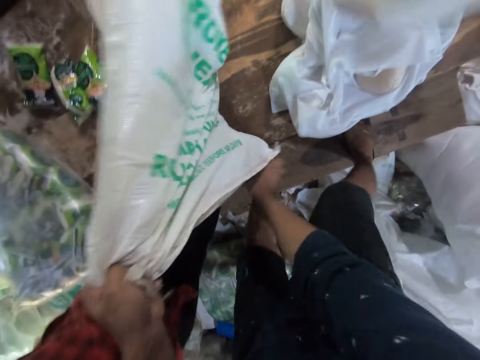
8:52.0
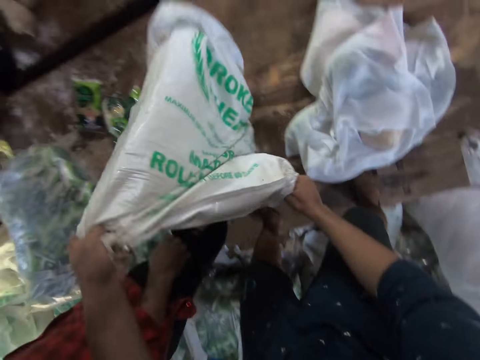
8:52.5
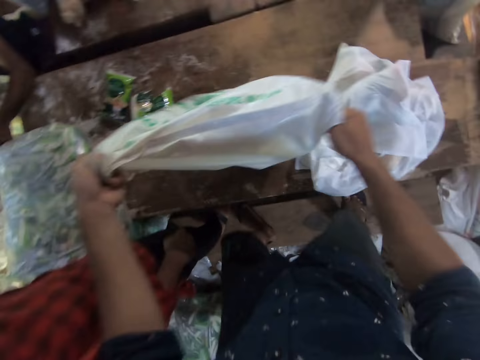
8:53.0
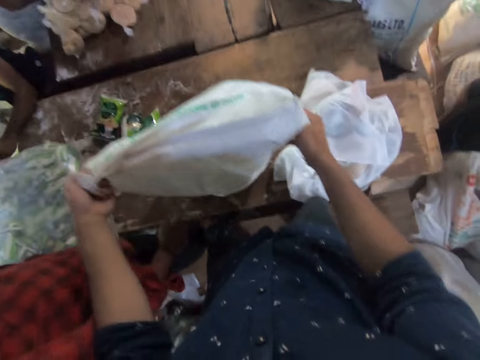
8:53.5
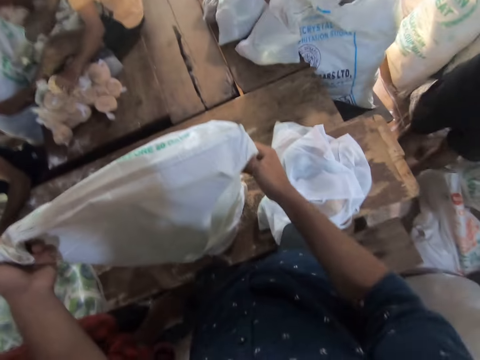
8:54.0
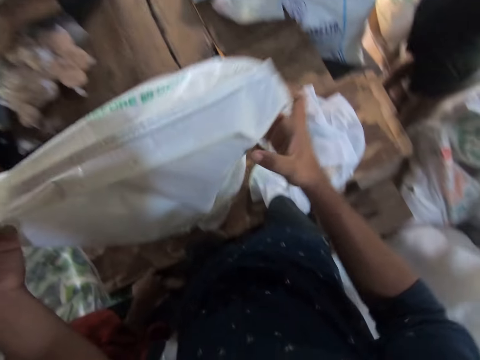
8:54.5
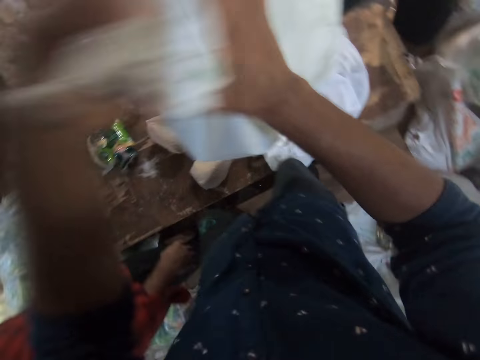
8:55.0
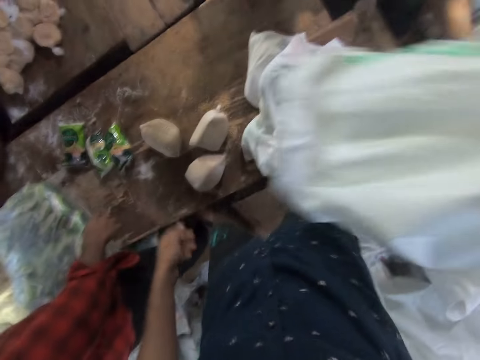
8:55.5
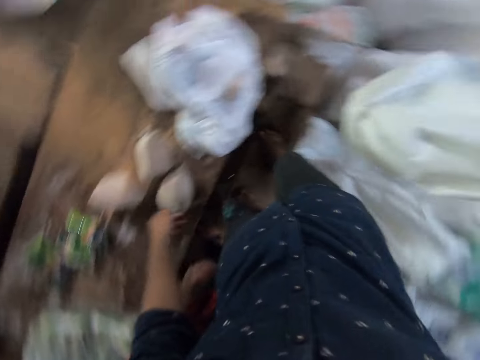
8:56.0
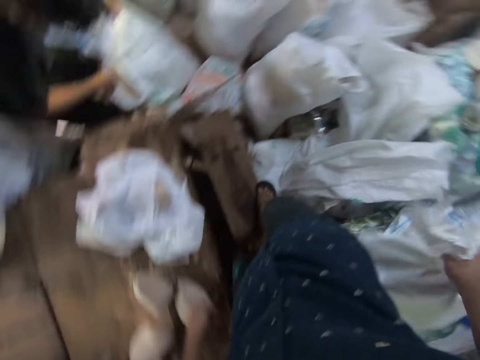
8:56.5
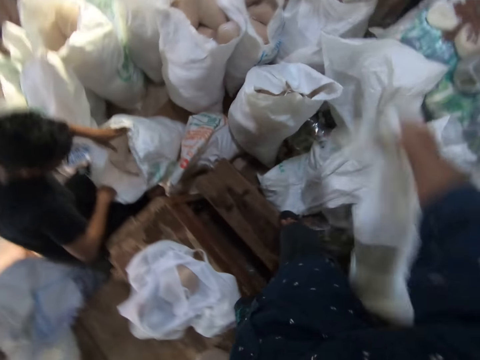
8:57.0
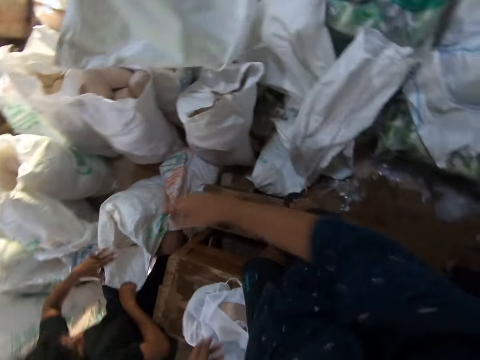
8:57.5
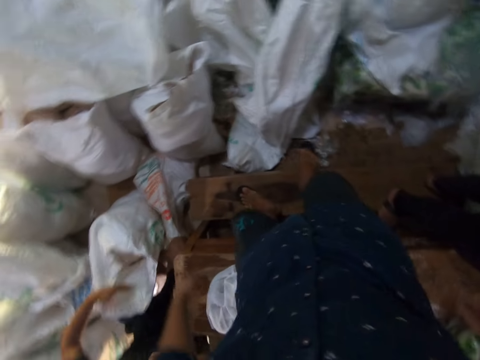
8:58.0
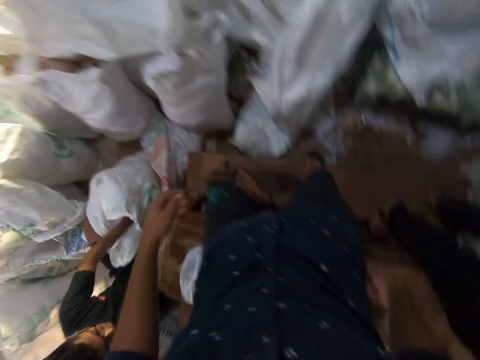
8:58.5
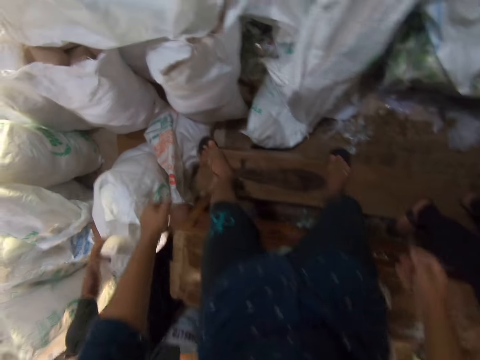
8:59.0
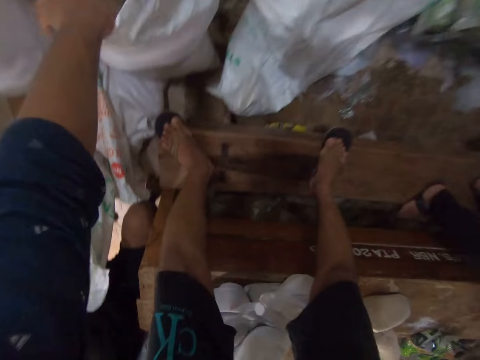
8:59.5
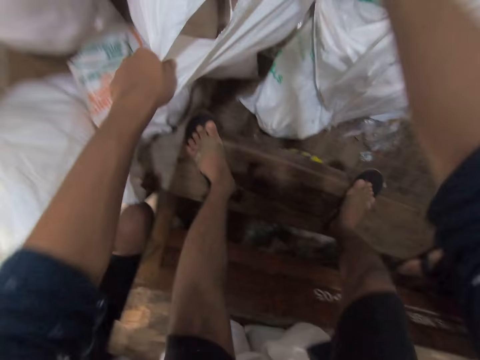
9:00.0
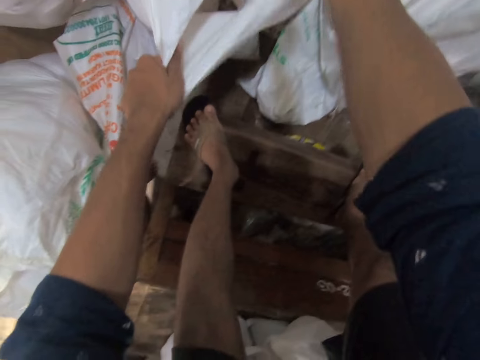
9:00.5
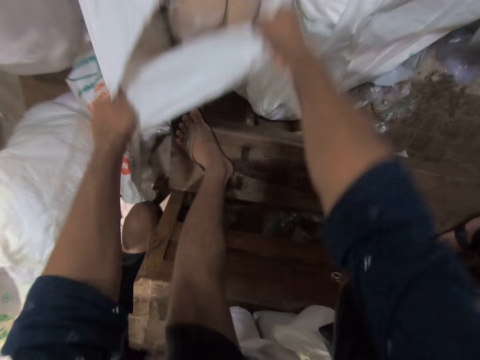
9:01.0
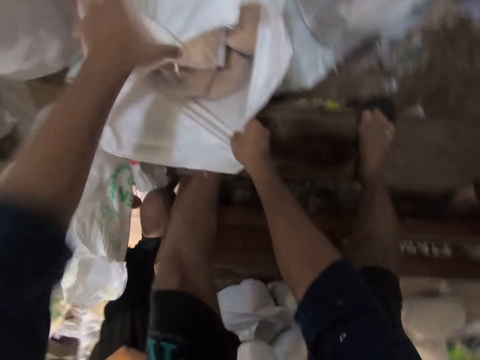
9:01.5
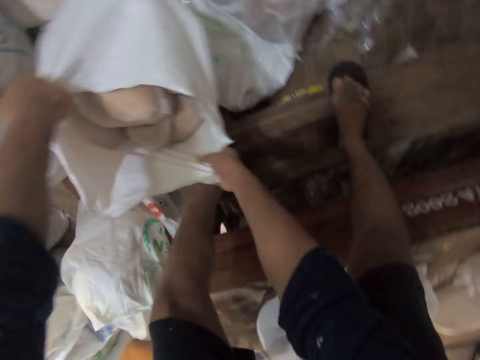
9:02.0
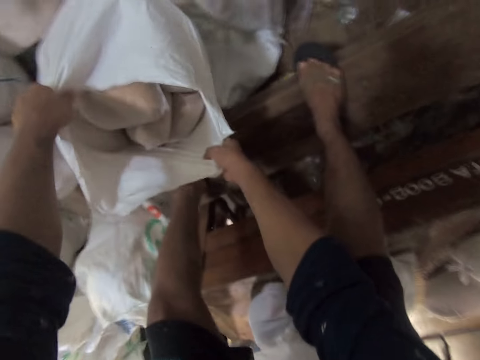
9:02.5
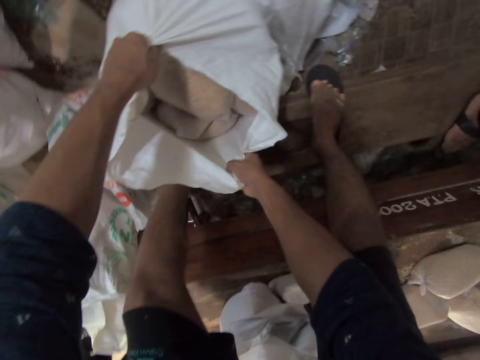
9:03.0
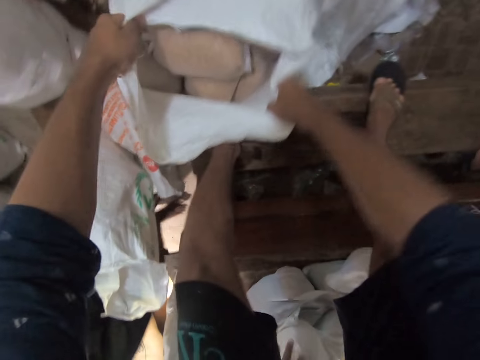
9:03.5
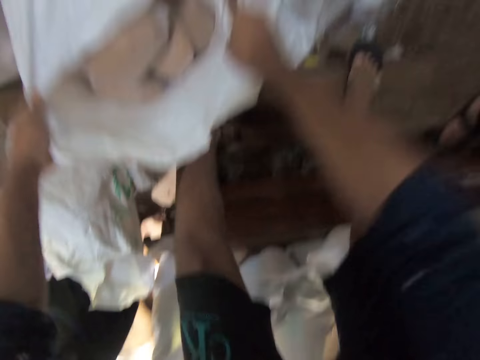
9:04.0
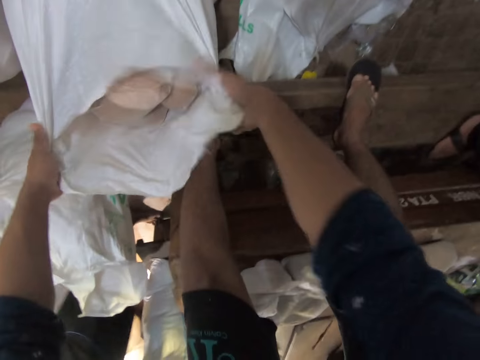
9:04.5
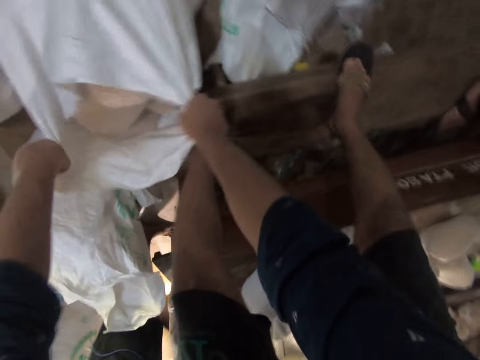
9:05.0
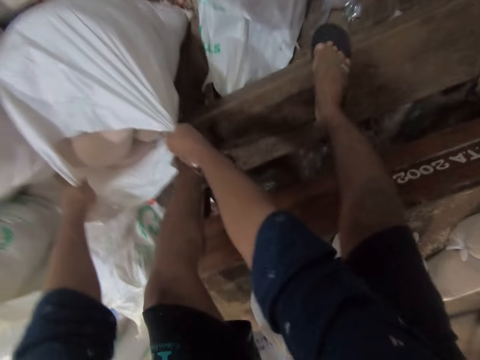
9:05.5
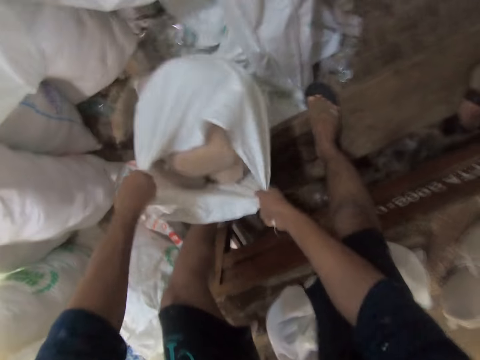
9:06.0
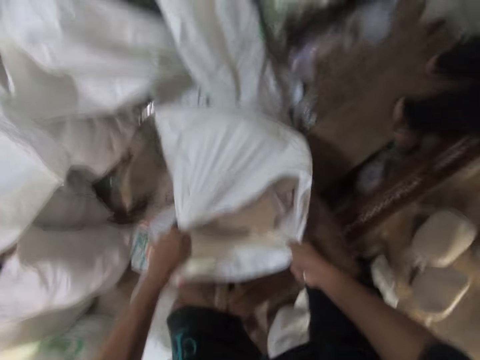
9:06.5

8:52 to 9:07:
The camera wearer interacts with his colleagues. A man moves his hand. The camera wearer turns right. He throws the sack with his right hand on top of other sacks on the floor to his right. He carries another sack of rice behind him from the floor with both hands onto a platform. He lifts the sack.

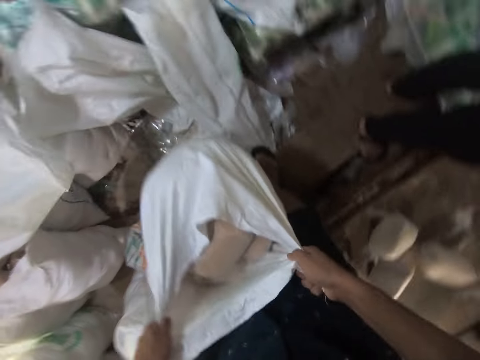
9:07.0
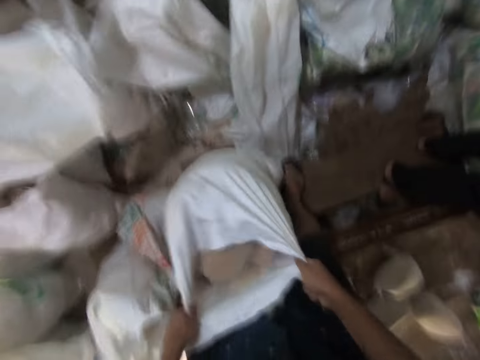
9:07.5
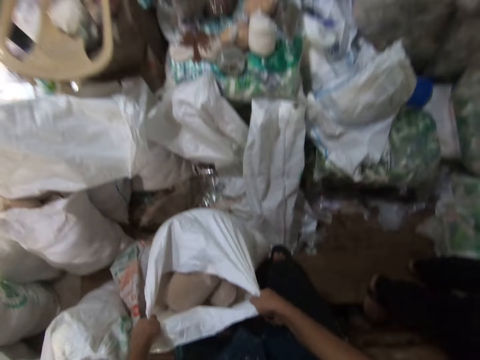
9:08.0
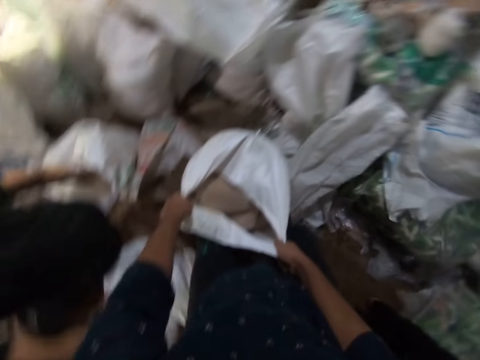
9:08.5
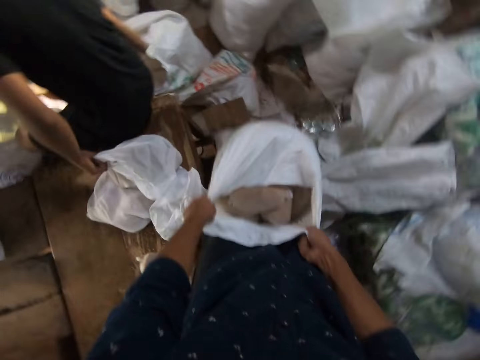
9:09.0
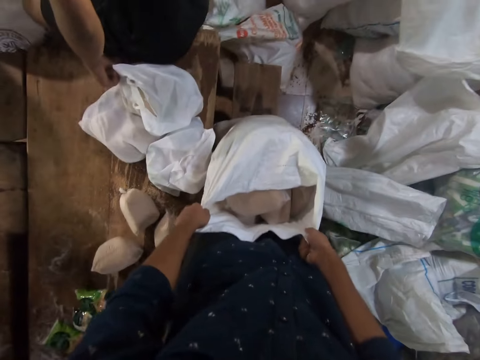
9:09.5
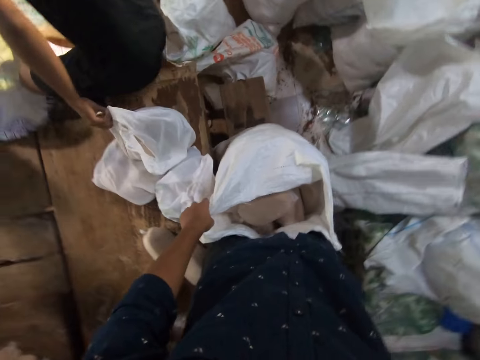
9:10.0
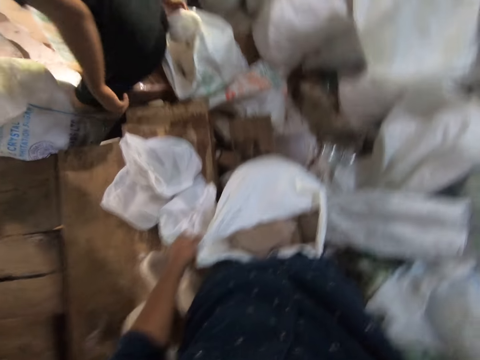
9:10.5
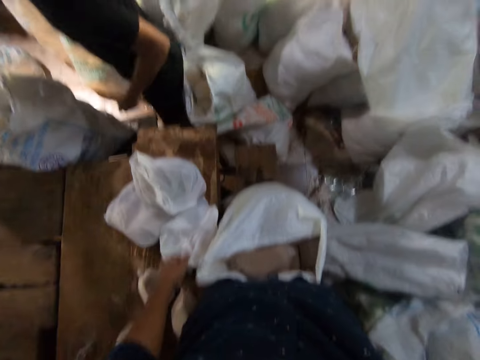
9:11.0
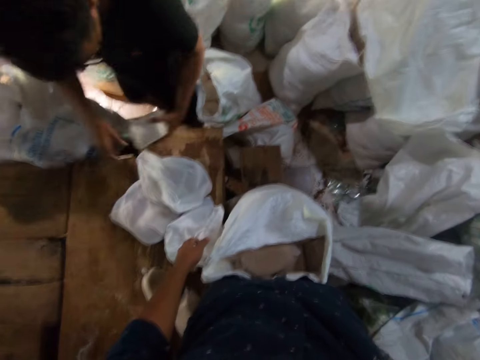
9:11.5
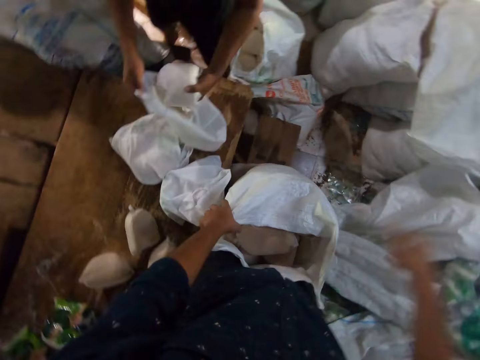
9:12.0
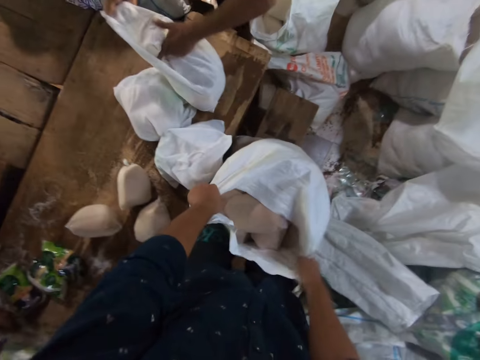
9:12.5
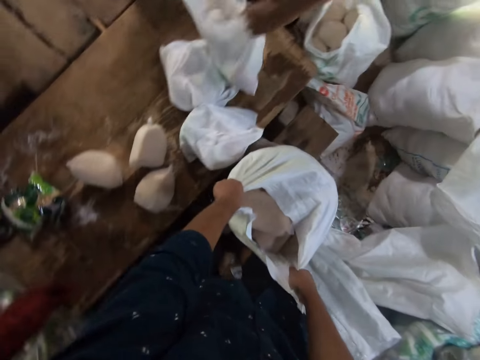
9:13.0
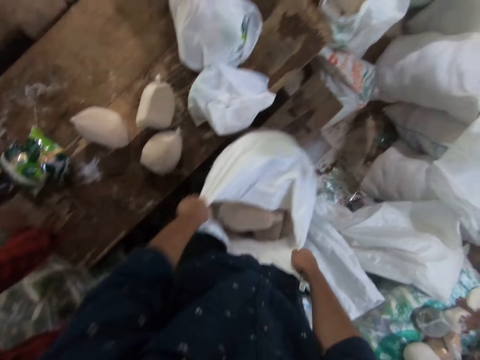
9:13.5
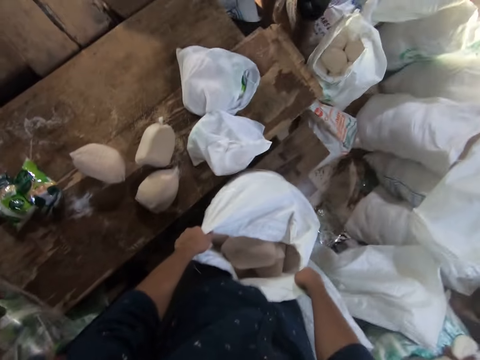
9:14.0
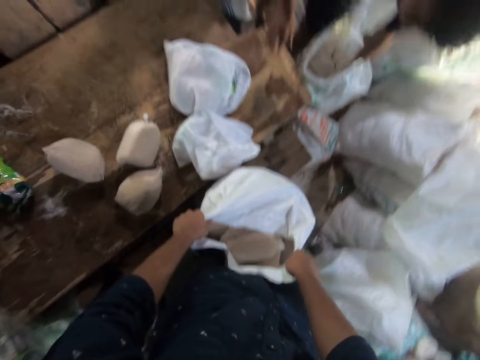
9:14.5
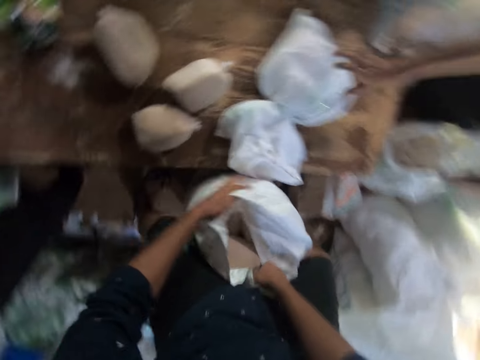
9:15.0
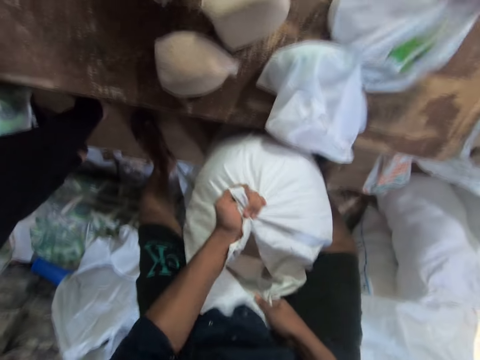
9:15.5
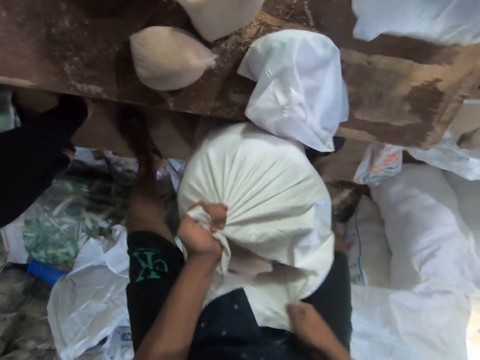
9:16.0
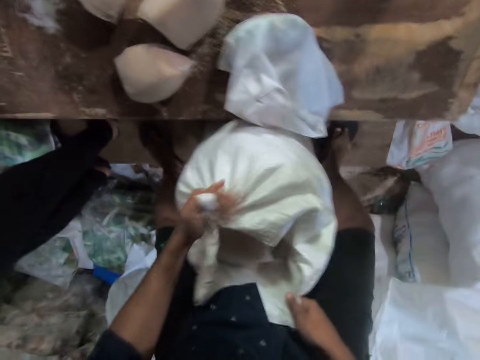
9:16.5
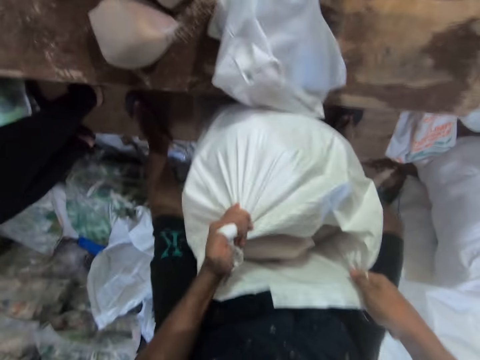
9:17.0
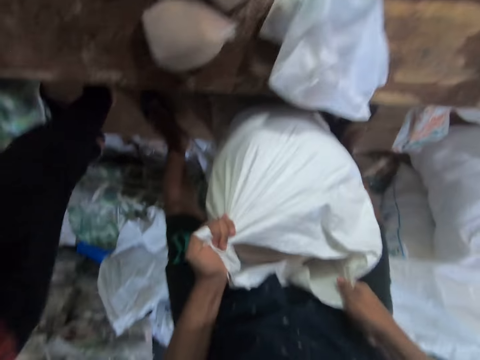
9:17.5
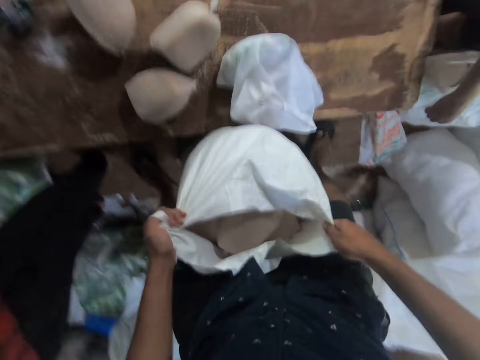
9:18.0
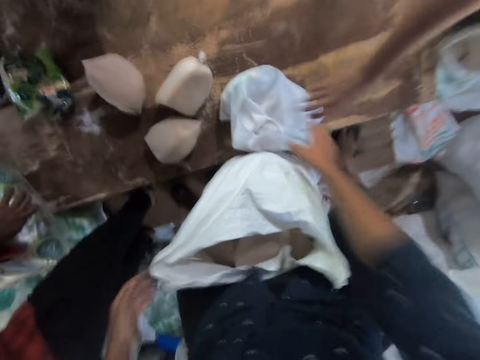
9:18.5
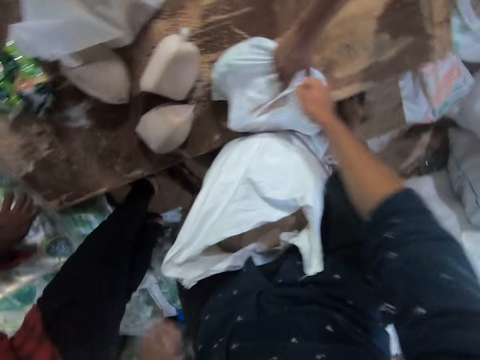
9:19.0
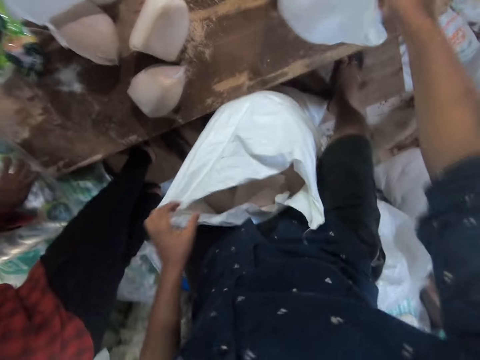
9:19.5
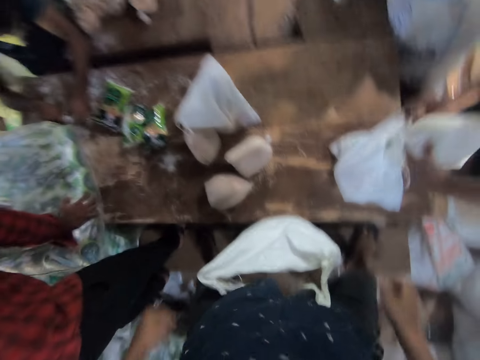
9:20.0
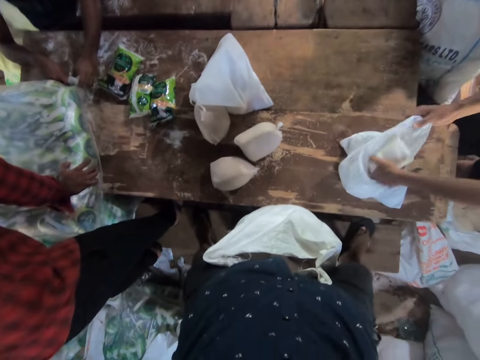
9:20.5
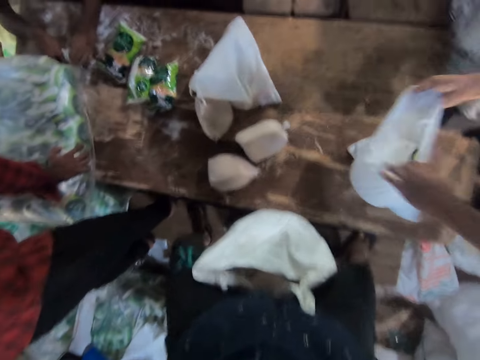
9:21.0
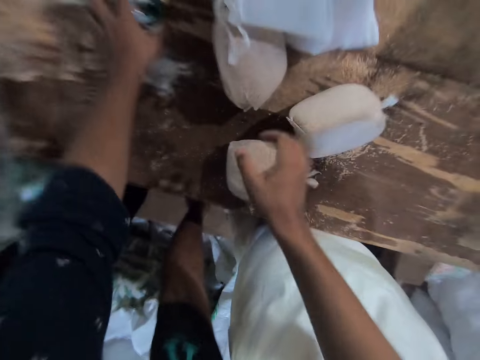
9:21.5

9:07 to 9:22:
The camera wearer raises his right hand. A colleague passes a bag of flour to his left hand into another plastic bag on the table. A man puts something in a paper bag. The colleague picks the plastic bag with both hands. The camera wearer drags the sack of rice. He clears the table. He passes a cloth bag to another man with his right hand. He stands up straight. The other man drops the pack of sugar into the cloth bag. The camera wearer puts sugar and salt in a bag.
